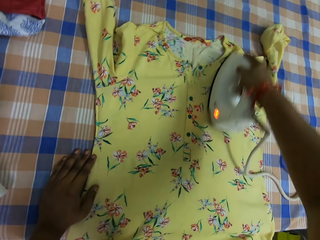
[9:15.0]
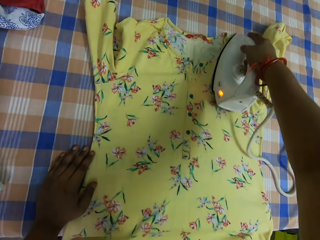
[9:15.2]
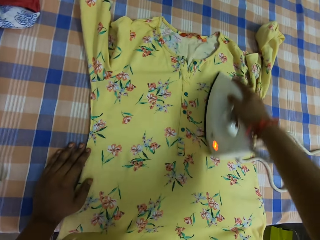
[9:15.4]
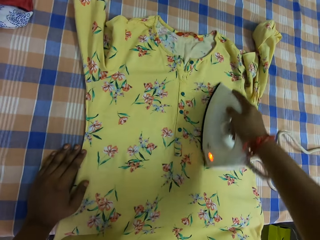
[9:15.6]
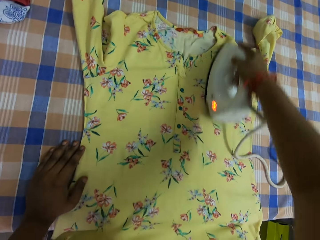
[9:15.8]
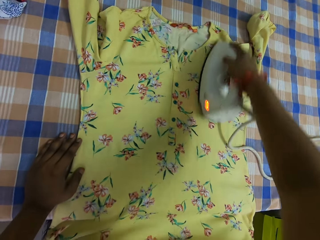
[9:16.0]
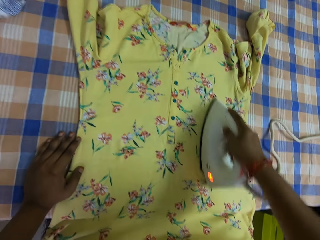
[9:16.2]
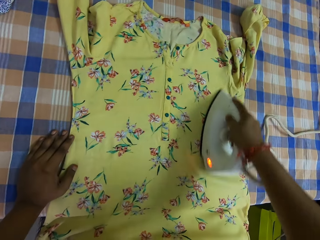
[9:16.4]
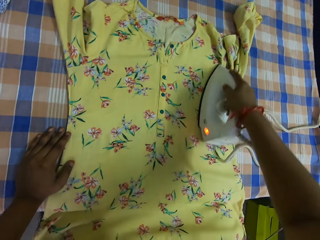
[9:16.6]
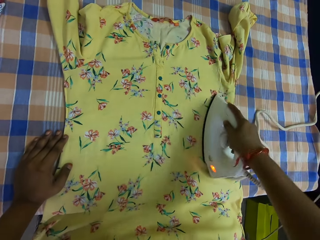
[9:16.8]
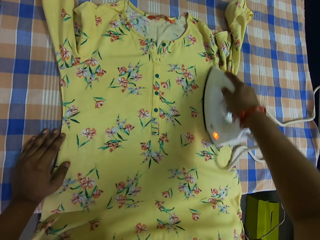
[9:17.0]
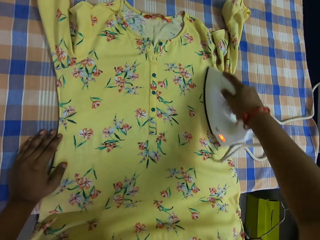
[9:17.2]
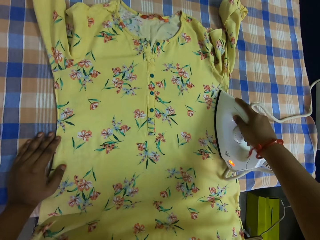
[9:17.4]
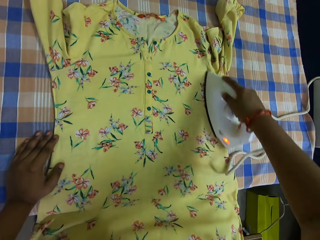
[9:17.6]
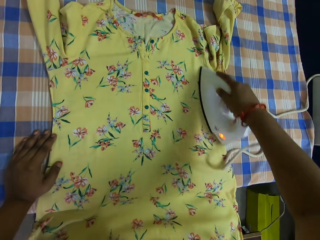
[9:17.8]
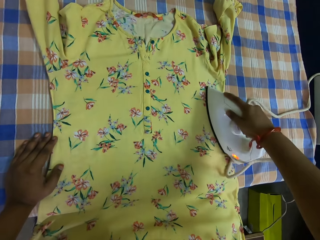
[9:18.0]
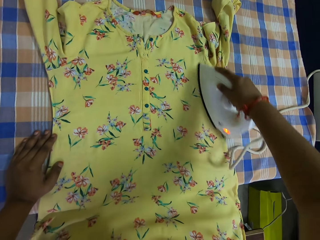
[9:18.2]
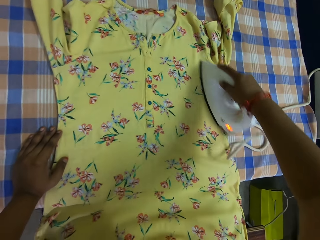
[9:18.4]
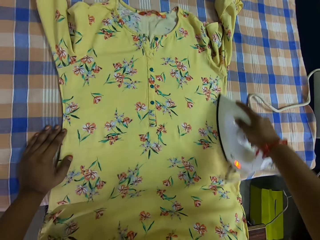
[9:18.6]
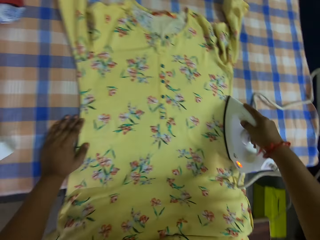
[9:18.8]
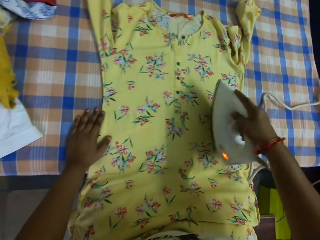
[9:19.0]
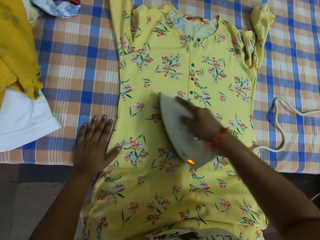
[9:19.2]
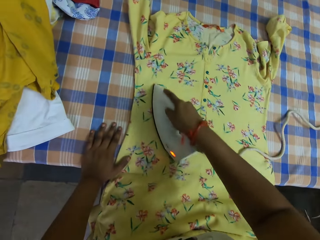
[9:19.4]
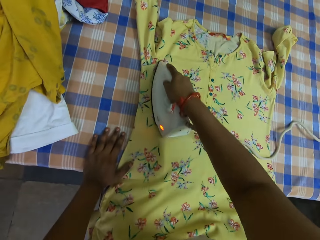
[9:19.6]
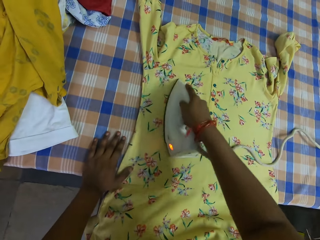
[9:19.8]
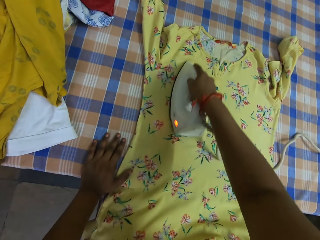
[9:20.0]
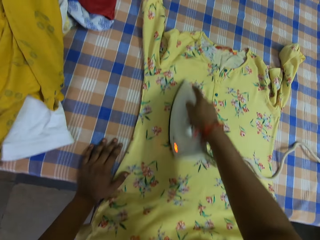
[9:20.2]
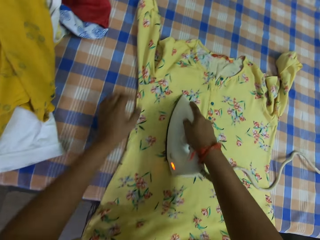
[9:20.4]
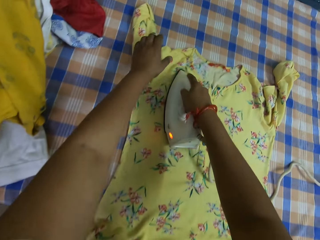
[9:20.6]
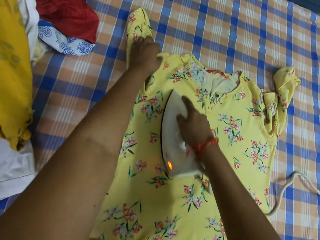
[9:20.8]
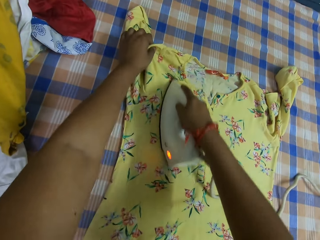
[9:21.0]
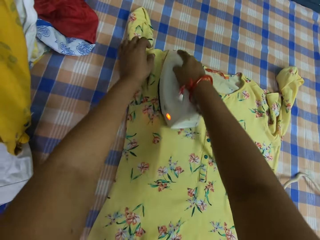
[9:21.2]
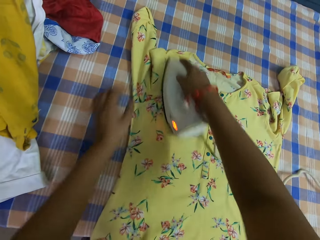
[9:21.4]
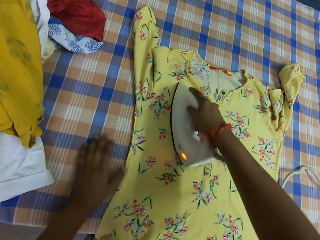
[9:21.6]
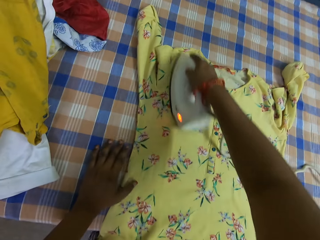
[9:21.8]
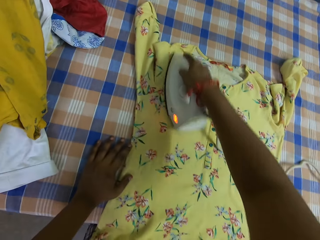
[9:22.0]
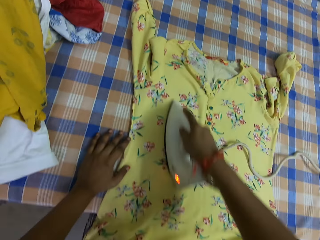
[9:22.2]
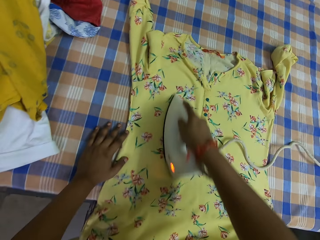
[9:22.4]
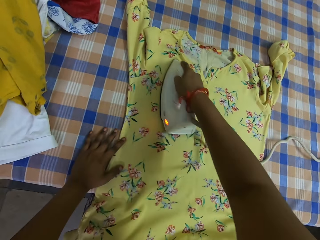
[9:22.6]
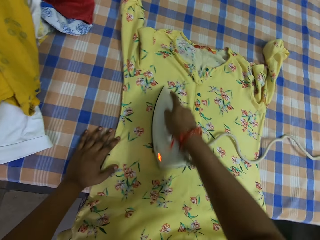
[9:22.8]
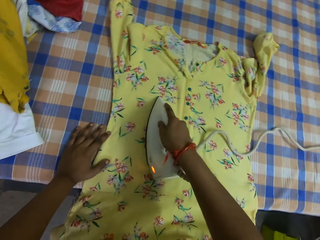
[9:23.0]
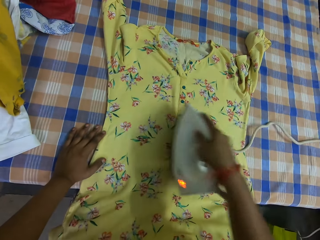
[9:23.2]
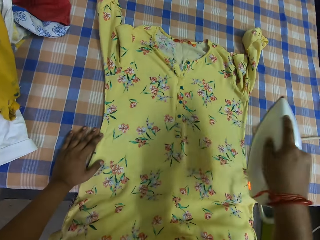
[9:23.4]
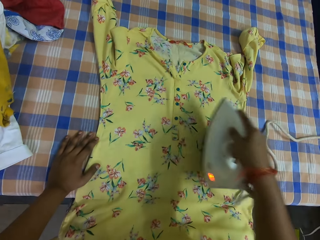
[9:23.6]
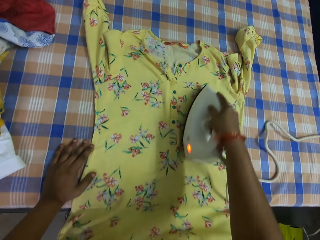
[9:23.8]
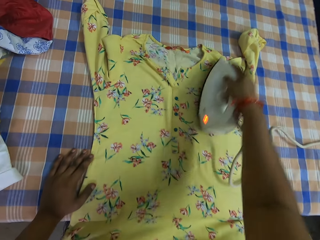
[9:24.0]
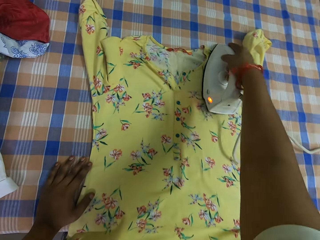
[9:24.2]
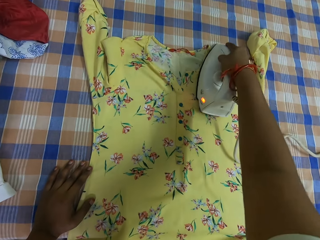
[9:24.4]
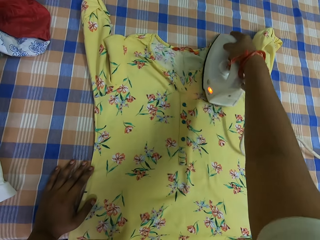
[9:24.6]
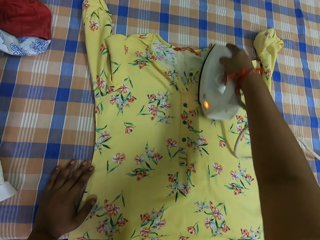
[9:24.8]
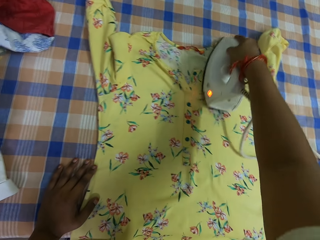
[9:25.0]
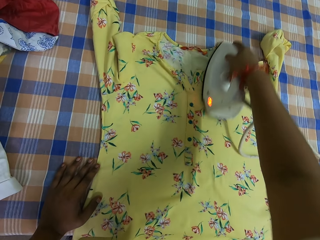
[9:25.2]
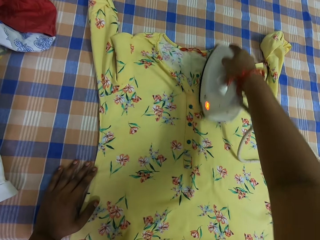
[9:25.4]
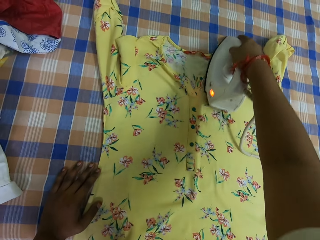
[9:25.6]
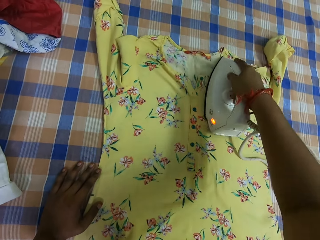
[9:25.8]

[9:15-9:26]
The camera wearer adjusts his left hand on the dress on the table. He adjusts the dress on the table with his left hand. He adjusts his left hand on the dress on the table.

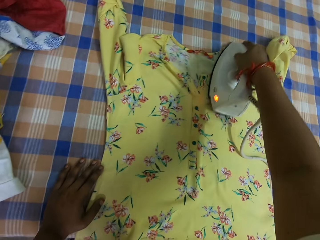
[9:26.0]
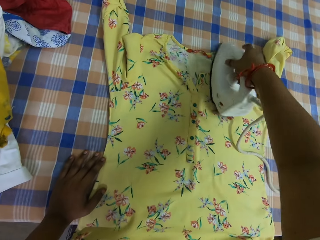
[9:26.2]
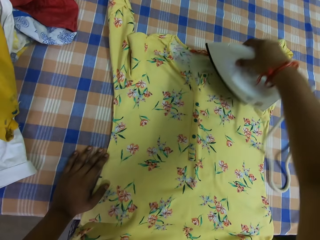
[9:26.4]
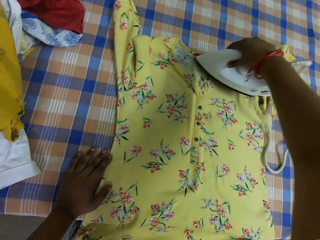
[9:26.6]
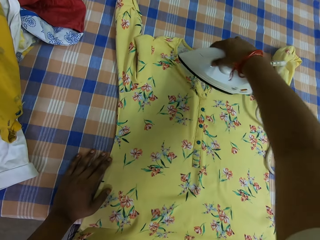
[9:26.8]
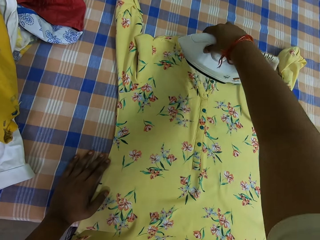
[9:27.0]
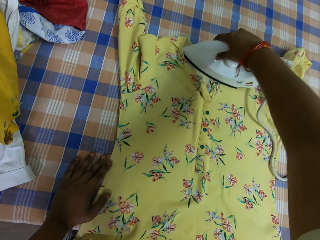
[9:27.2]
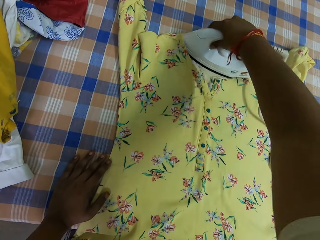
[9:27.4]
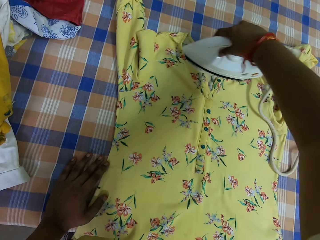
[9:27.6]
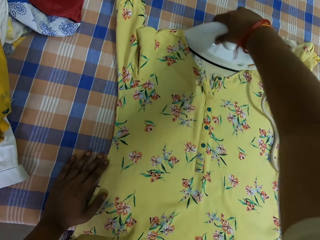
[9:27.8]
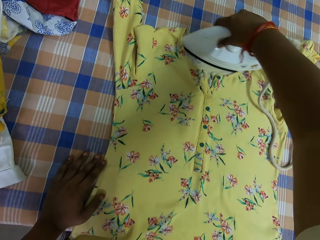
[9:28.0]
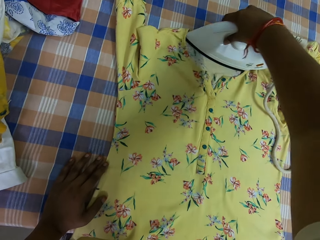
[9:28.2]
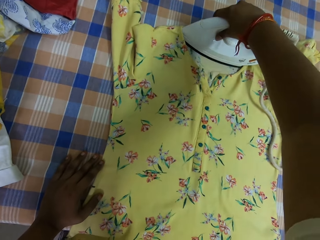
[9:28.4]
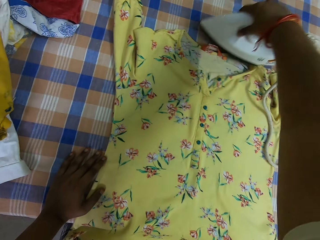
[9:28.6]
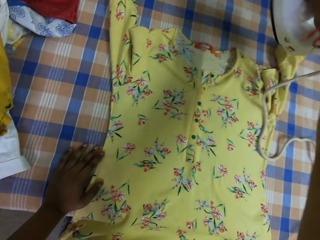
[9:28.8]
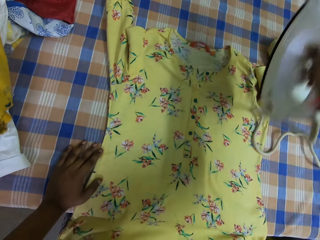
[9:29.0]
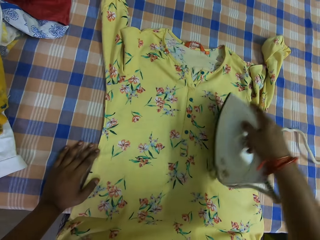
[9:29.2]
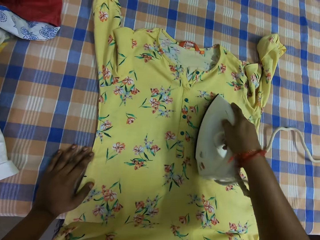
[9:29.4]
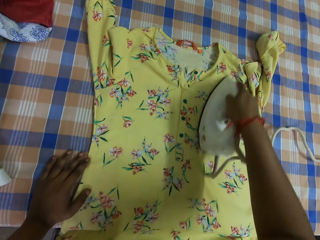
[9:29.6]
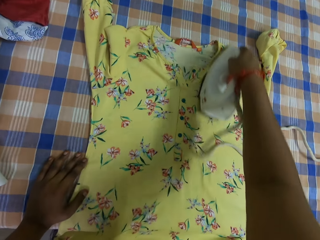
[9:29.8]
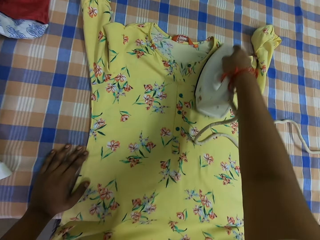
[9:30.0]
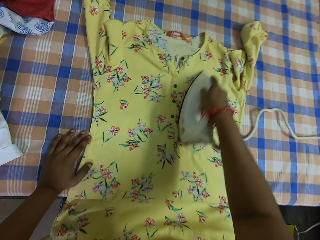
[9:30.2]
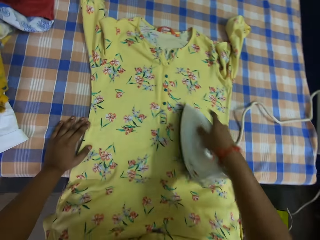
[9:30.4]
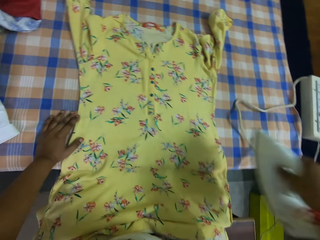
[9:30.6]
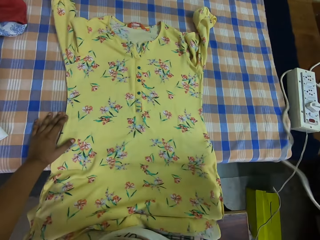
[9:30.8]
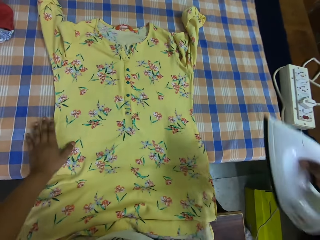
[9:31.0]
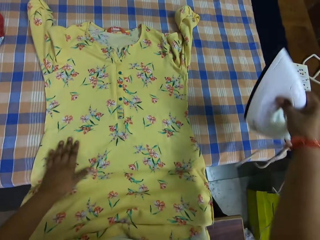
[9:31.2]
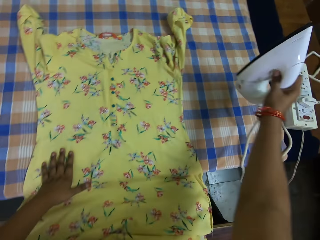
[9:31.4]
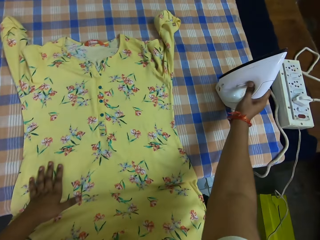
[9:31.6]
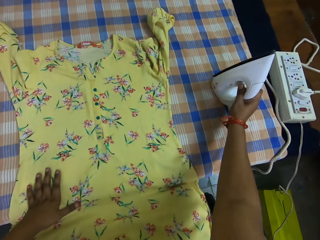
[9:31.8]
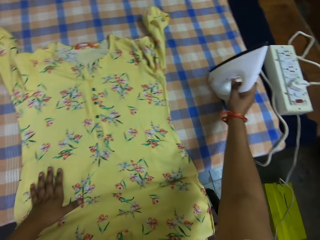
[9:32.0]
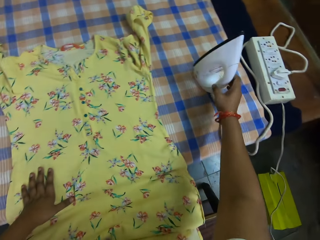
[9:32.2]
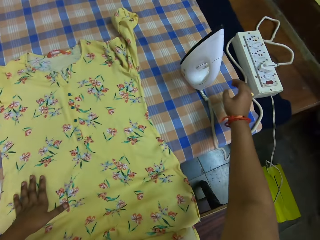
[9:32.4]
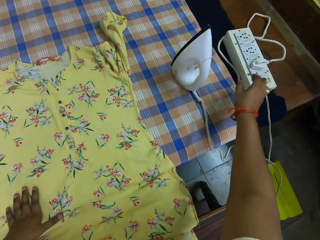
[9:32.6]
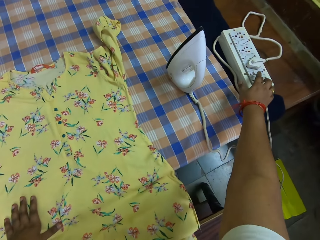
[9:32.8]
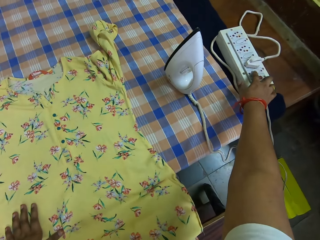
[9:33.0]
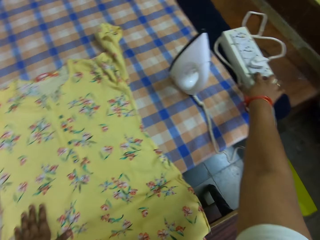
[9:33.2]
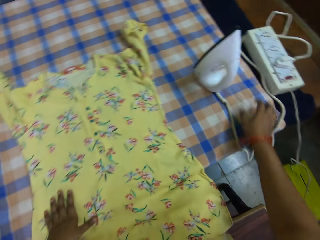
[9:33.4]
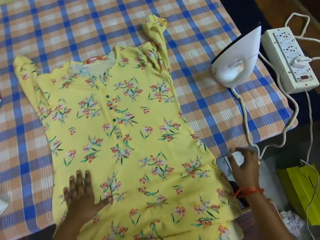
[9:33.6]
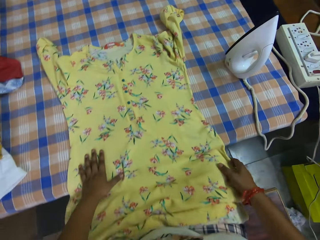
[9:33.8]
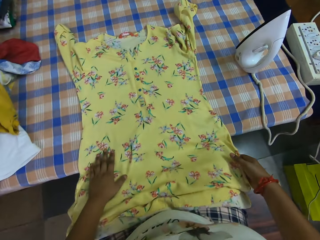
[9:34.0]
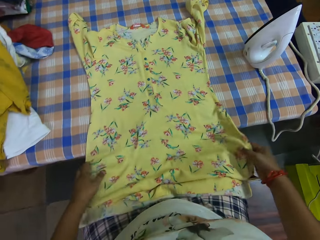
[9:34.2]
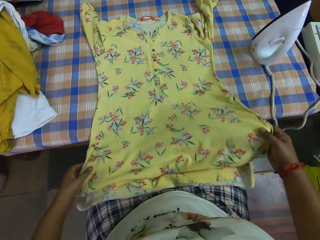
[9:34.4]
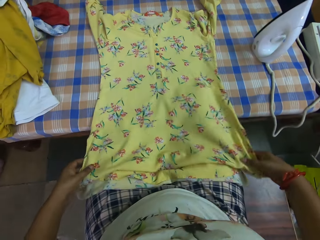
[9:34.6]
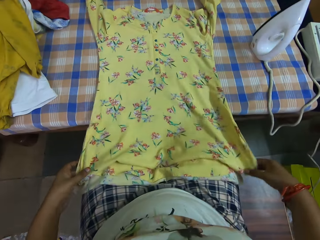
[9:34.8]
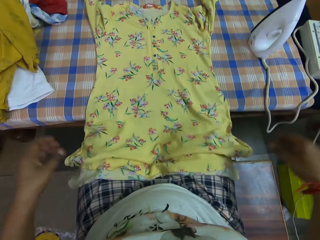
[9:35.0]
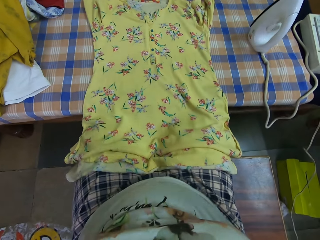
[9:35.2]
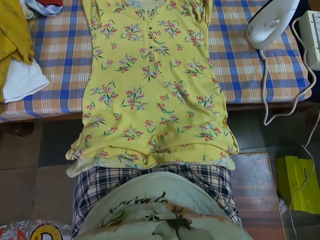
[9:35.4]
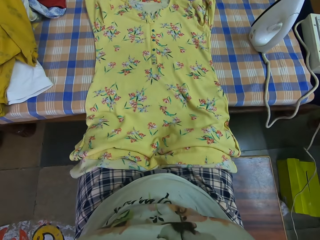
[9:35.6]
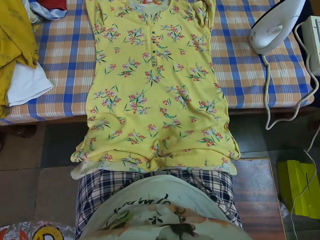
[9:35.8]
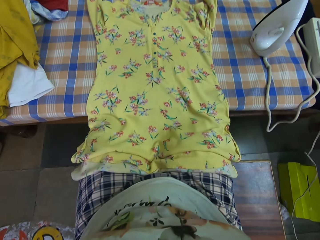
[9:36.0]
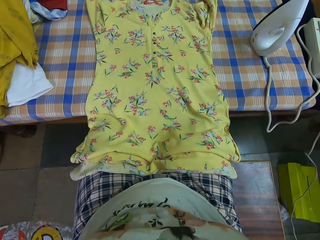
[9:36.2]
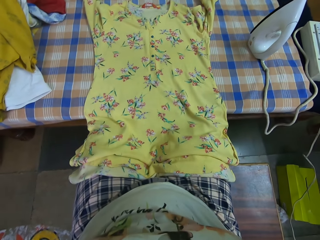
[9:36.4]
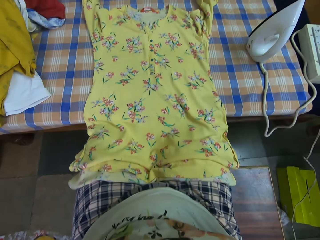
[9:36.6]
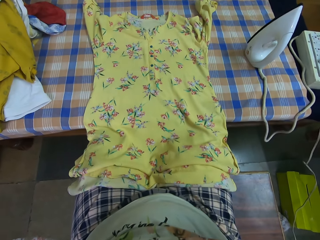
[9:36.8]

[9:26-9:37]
The camera wearer adjusts his left hand on the dress on the table. He places the iron on the table with his right hand. He presses a switch on an extension socket on the table with his right hand. He adjusts the dress on the table with both hands. He holds the dress. He lifts his hands.
